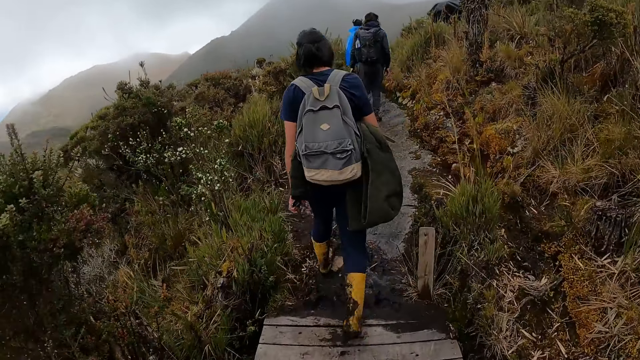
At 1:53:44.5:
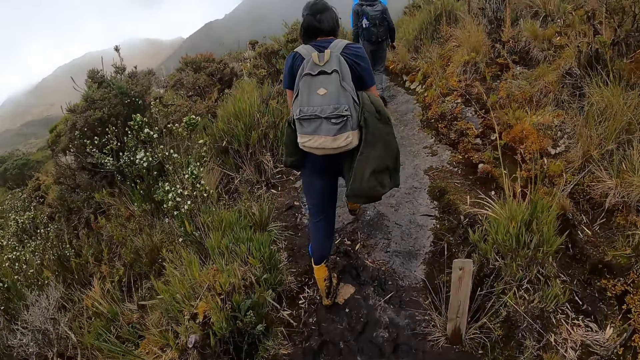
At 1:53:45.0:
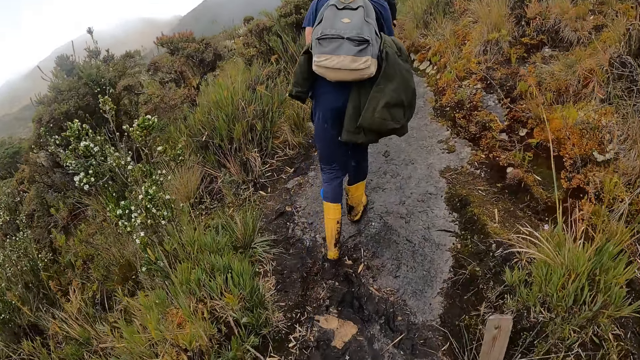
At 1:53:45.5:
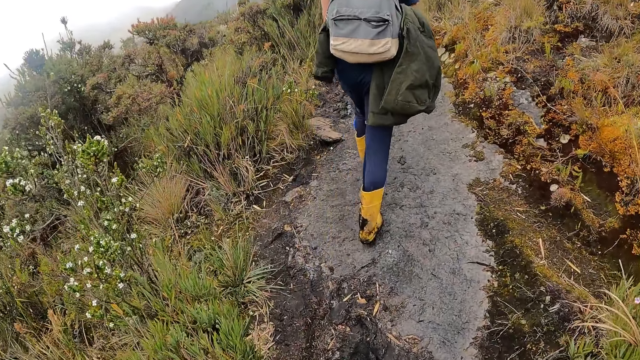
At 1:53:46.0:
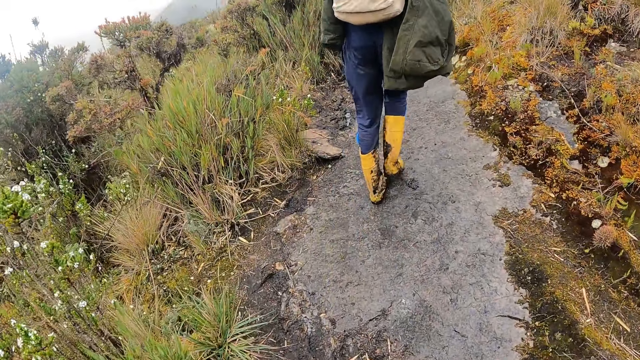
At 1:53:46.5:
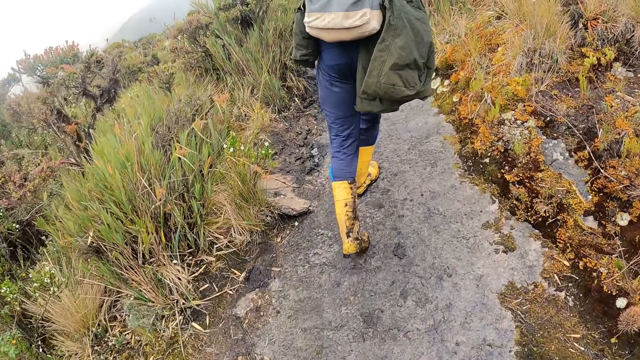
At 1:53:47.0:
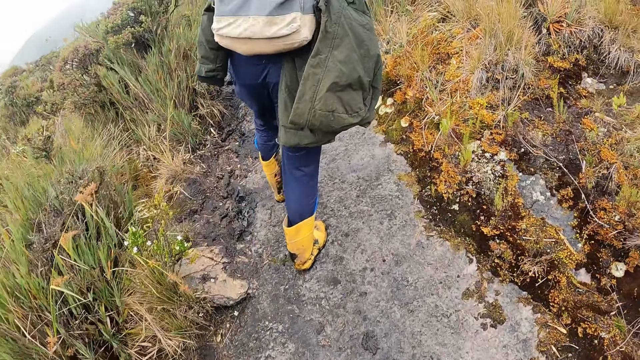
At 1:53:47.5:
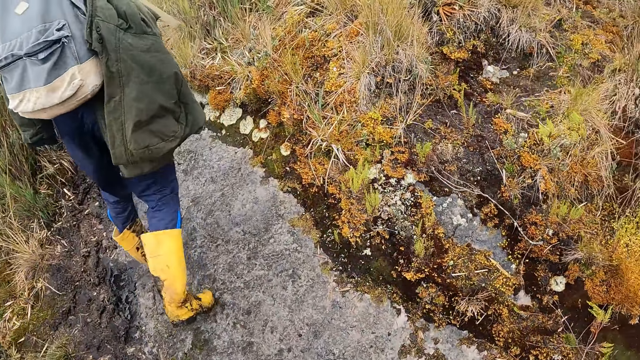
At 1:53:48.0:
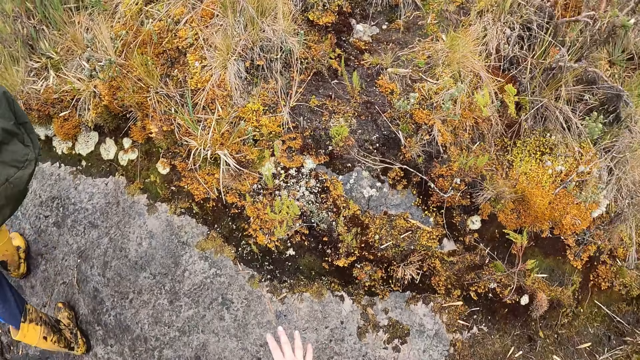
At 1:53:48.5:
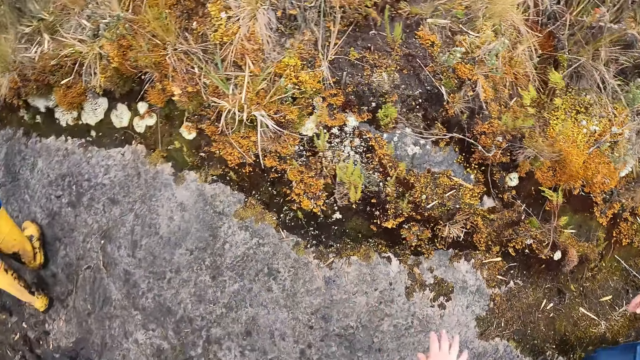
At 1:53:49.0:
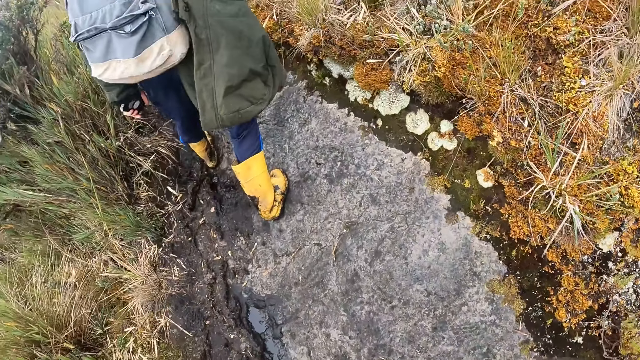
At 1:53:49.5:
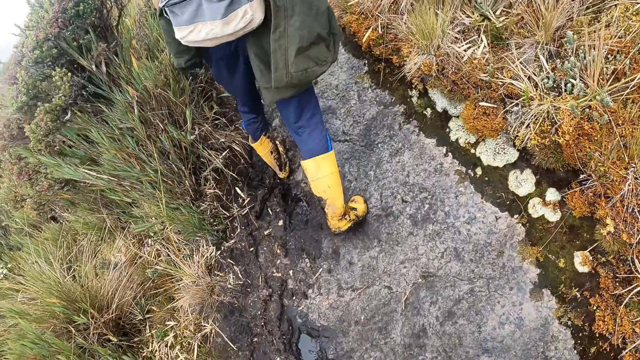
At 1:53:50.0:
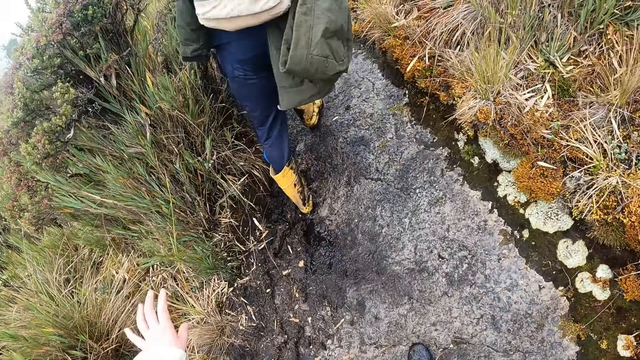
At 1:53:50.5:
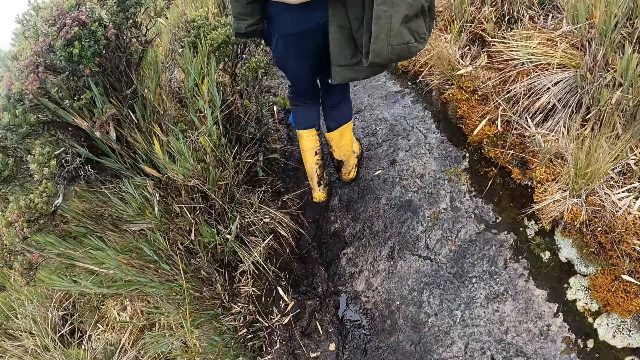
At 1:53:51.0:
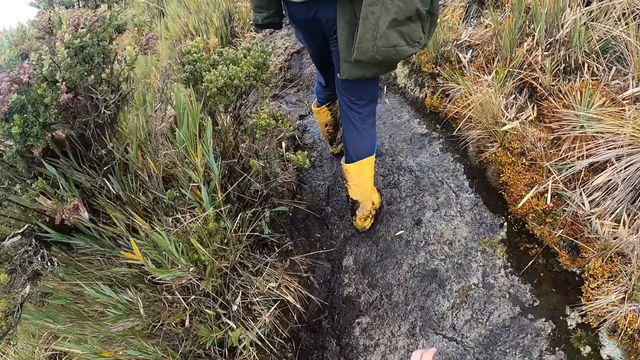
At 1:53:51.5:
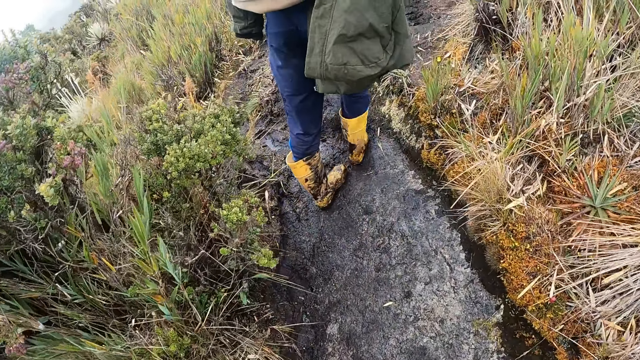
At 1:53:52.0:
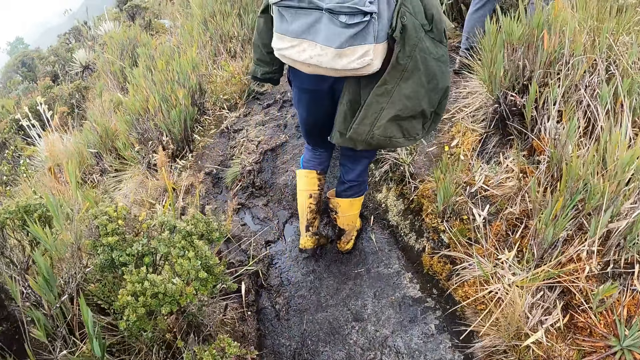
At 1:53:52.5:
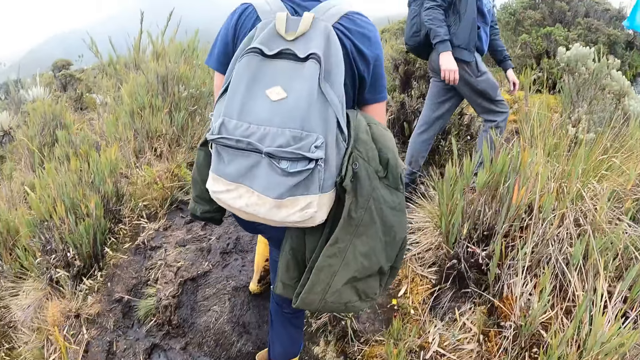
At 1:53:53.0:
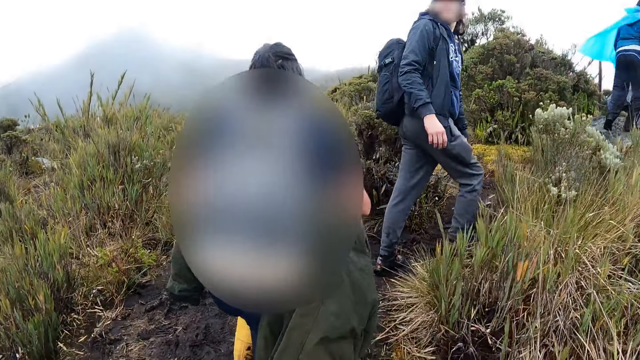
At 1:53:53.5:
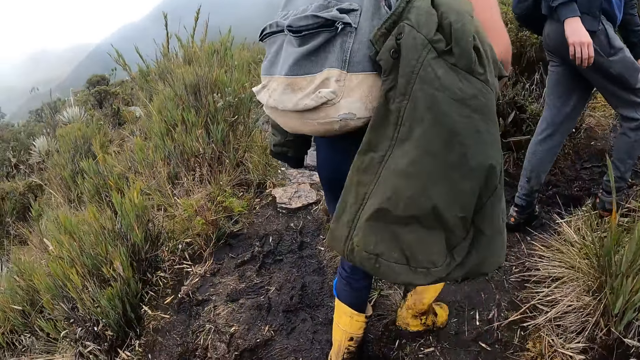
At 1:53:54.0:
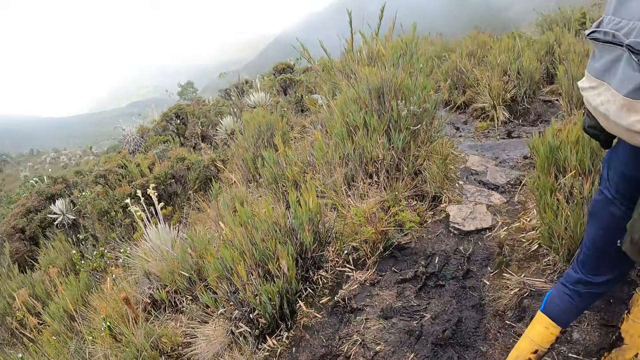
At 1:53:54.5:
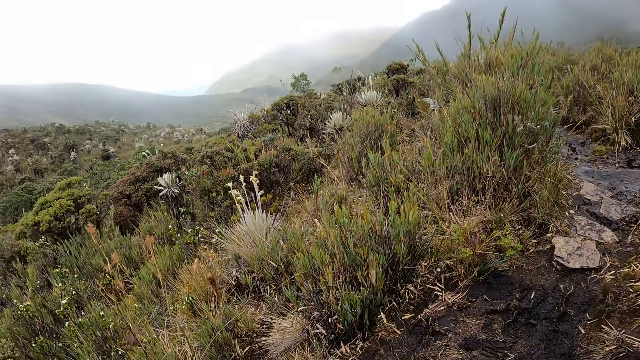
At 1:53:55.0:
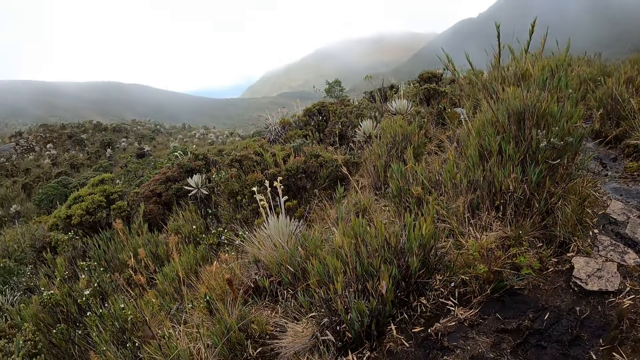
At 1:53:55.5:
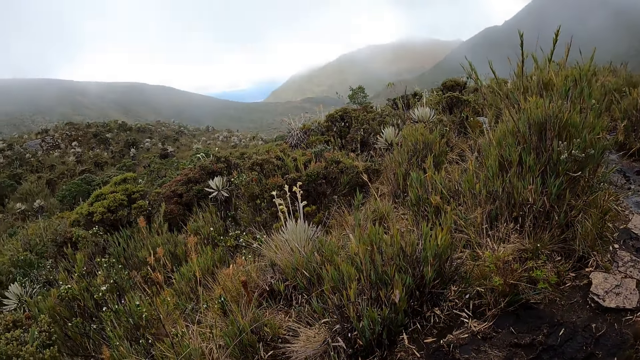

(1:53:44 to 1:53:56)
The camera wearer walks on the hill with a man and another man. They walk and stretch.

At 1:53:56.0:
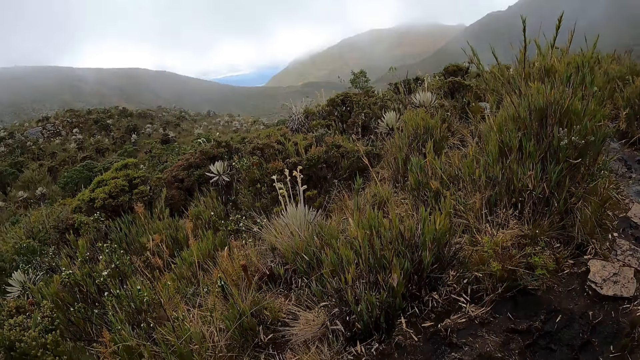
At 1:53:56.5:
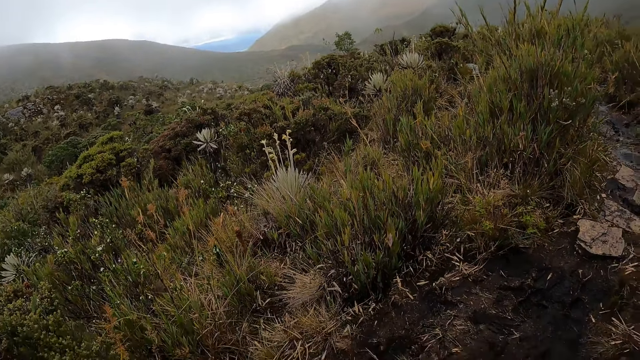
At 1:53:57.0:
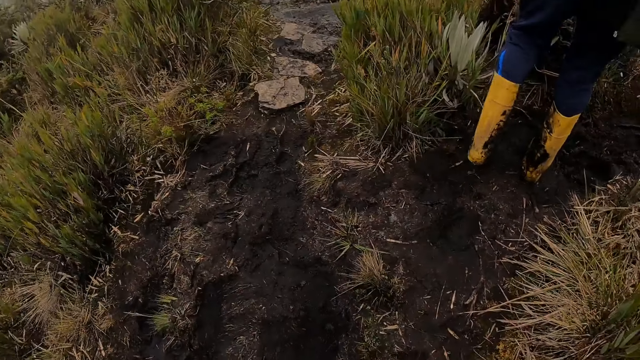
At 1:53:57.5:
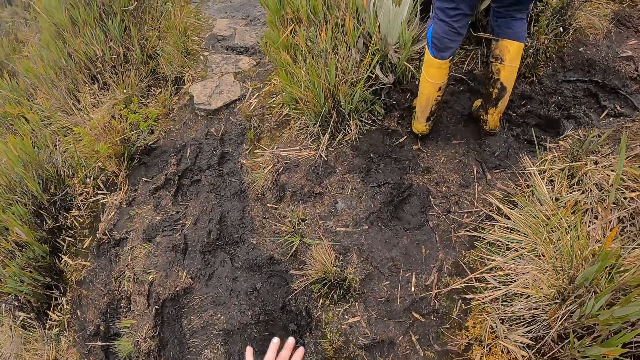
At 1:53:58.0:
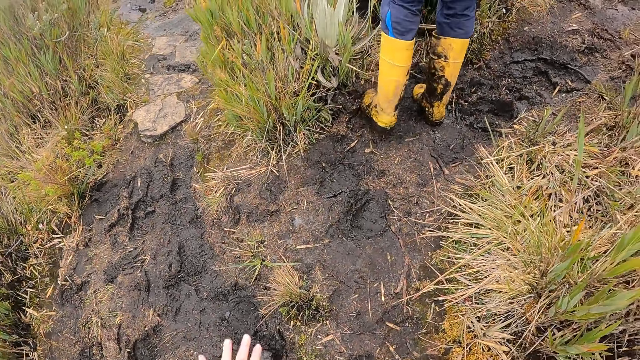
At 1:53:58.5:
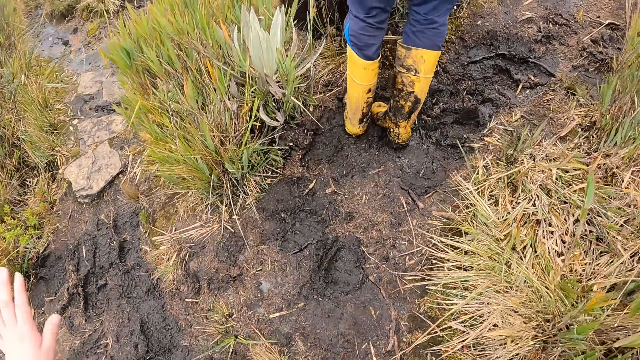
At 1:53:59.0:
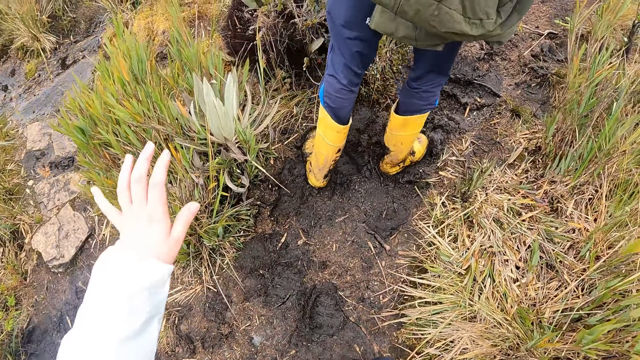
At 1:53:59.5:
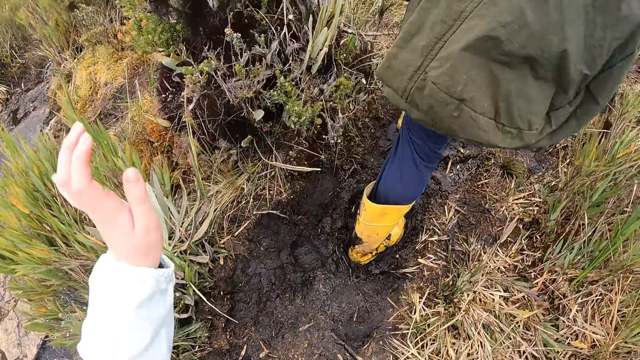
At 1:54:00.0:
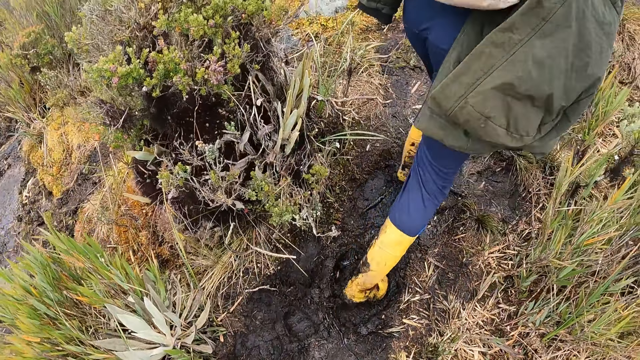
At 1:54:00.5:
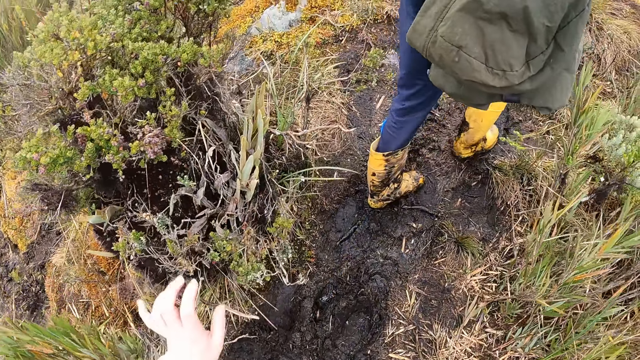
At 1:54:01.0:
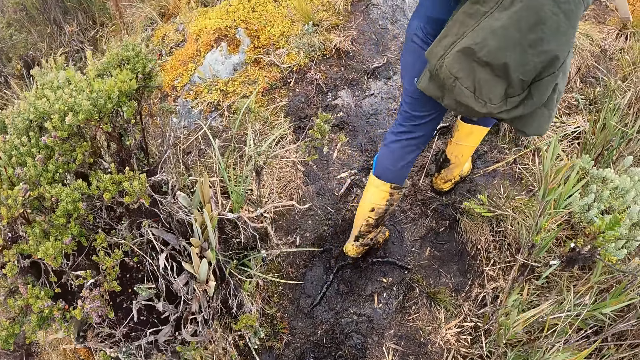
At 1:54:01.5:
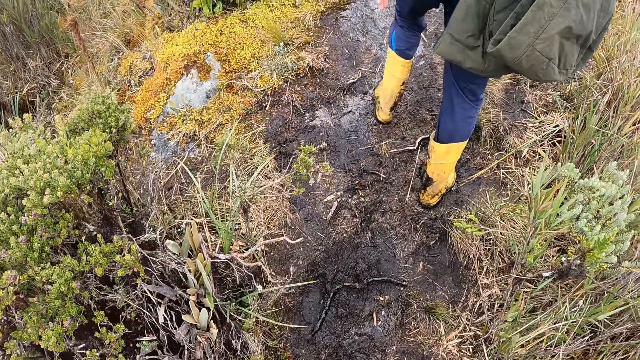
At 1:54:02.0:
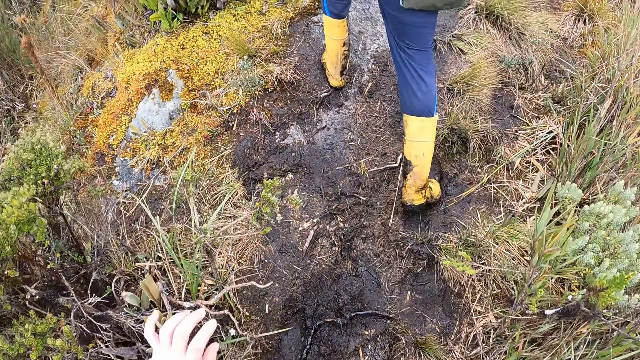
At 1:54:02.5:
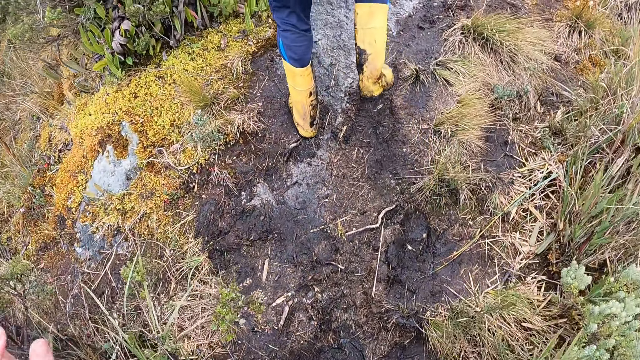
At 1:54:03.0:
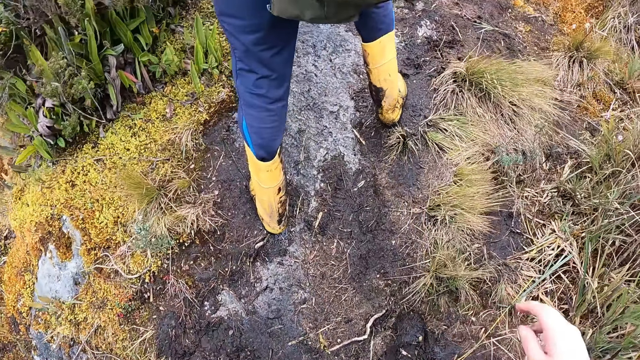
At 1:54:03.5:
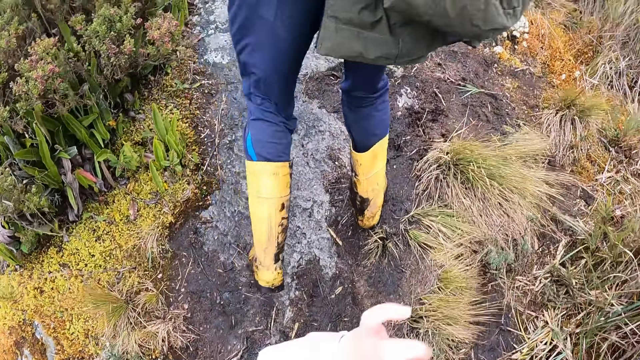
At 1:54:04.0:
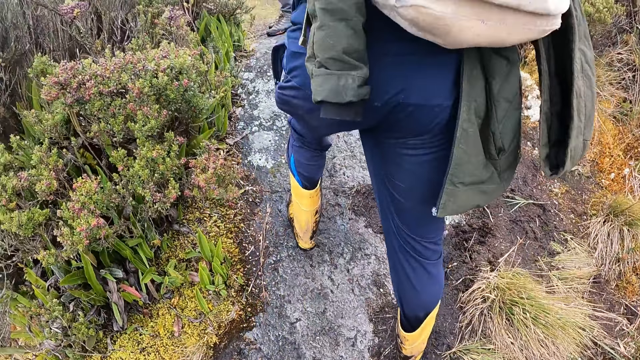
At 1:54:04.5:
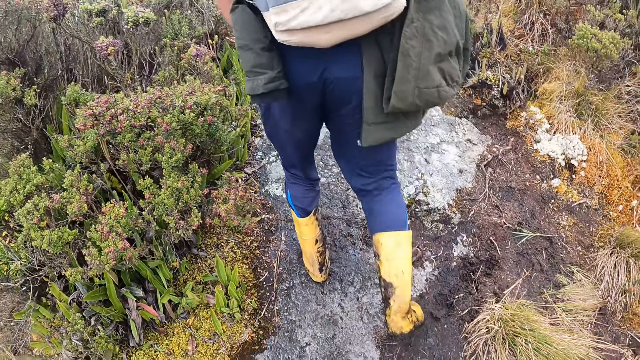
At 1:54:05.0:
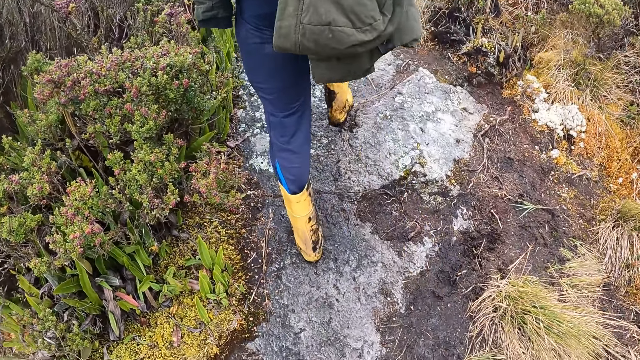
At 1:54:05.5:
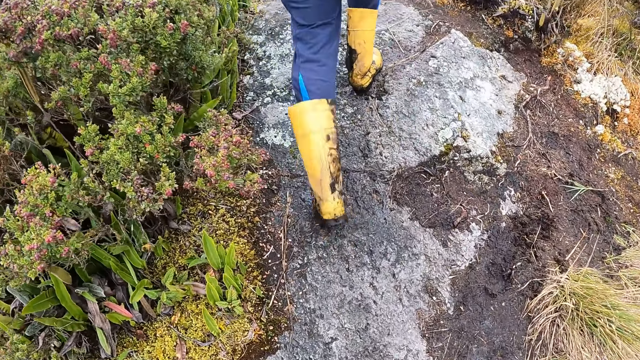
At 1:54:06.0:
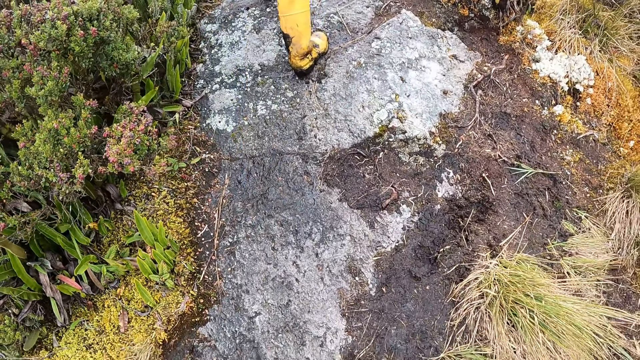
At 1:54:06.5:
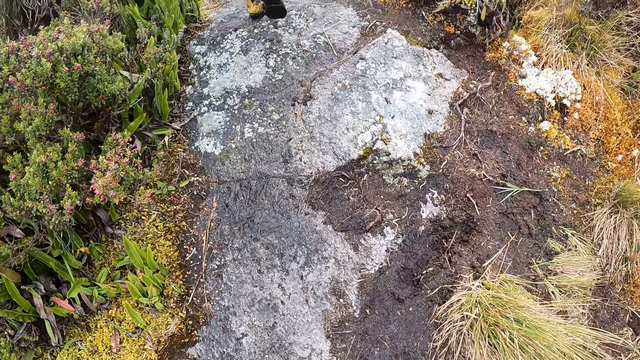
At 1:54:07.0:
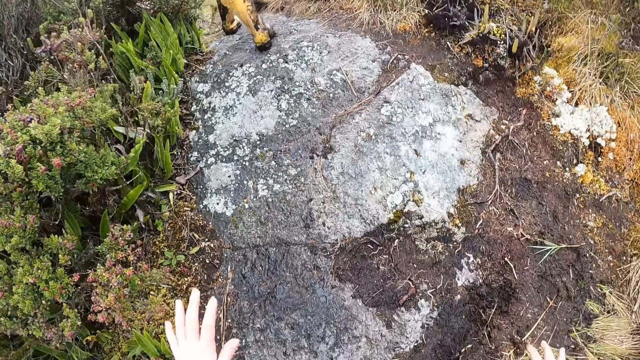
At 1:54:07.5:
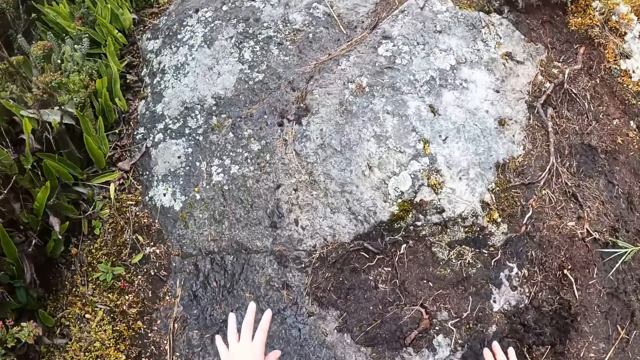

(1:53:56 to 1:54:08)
The camera wearer walks on the hill with the man.
